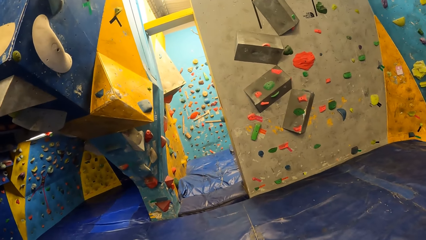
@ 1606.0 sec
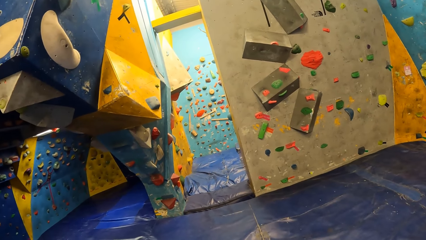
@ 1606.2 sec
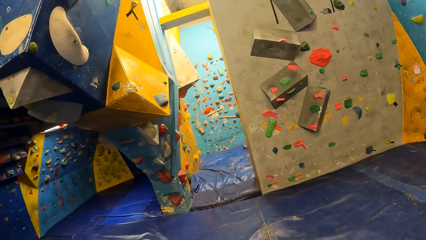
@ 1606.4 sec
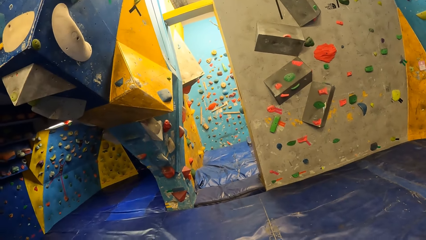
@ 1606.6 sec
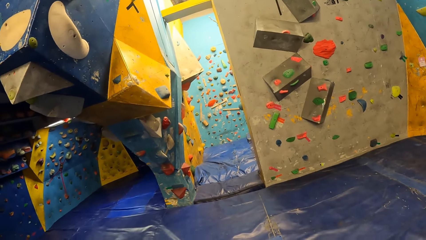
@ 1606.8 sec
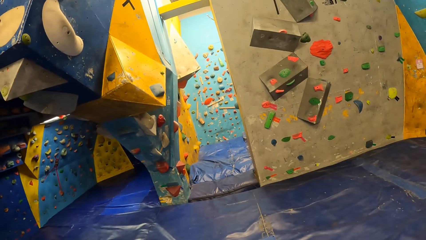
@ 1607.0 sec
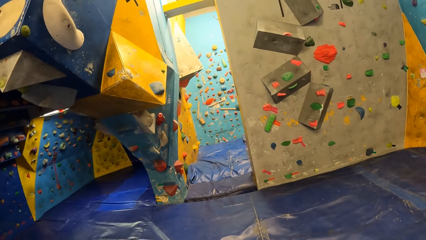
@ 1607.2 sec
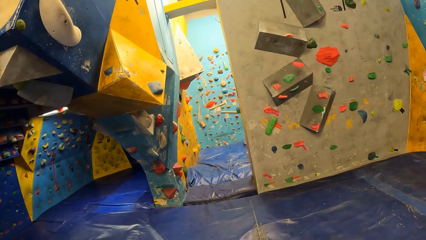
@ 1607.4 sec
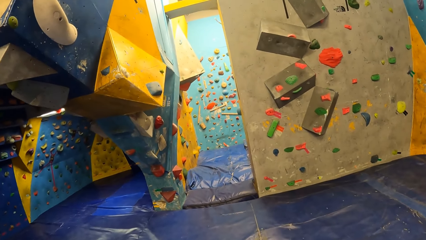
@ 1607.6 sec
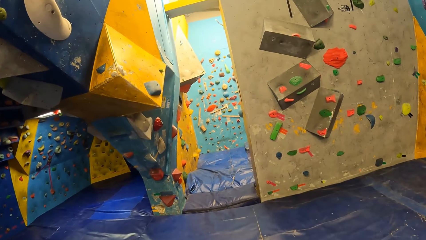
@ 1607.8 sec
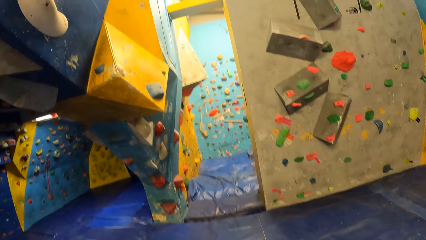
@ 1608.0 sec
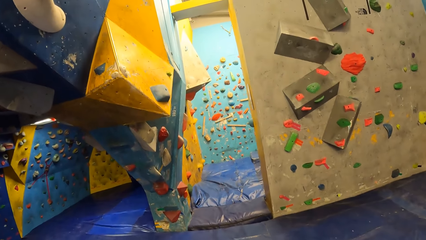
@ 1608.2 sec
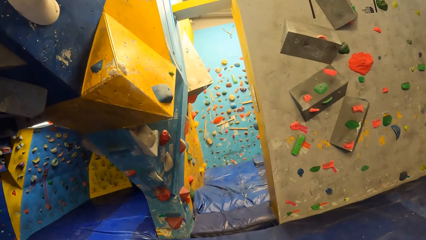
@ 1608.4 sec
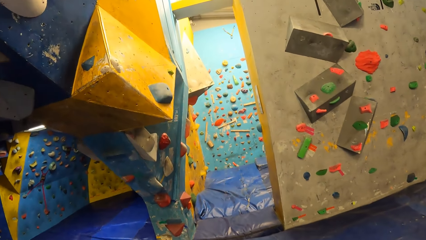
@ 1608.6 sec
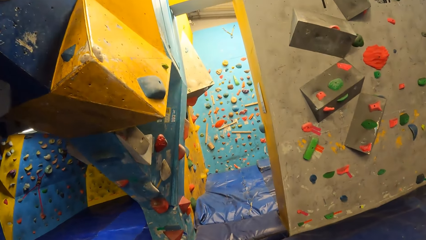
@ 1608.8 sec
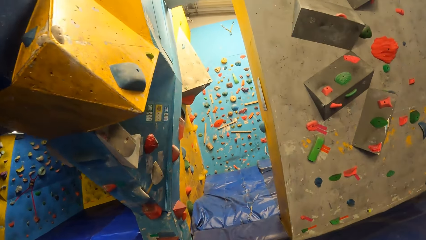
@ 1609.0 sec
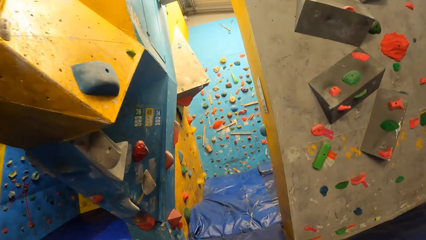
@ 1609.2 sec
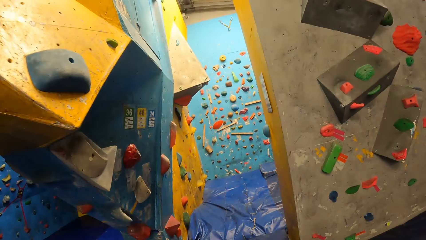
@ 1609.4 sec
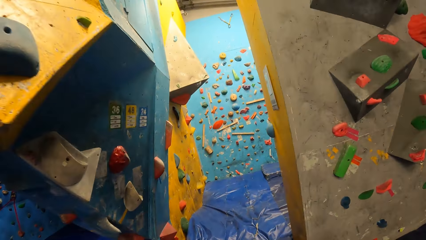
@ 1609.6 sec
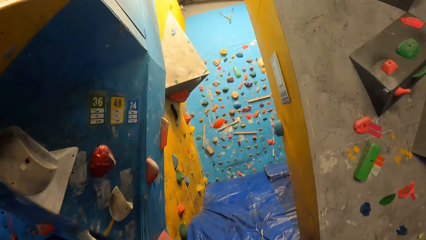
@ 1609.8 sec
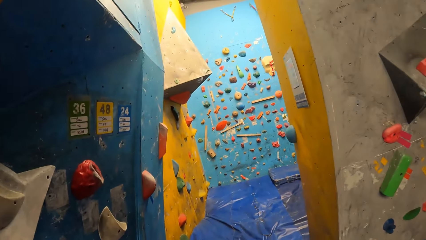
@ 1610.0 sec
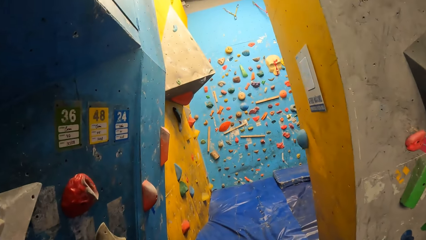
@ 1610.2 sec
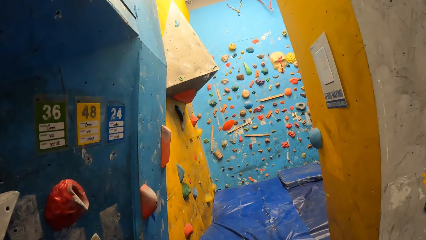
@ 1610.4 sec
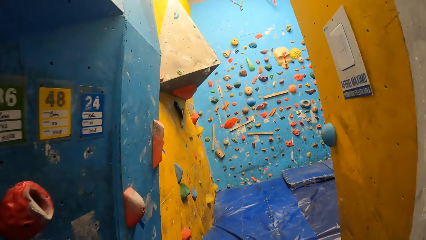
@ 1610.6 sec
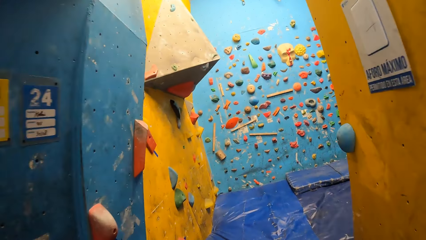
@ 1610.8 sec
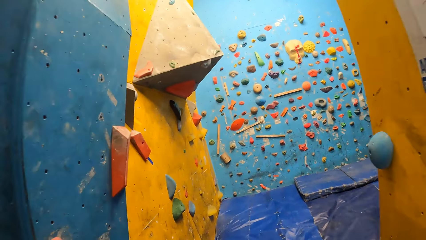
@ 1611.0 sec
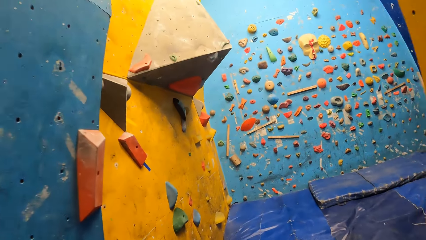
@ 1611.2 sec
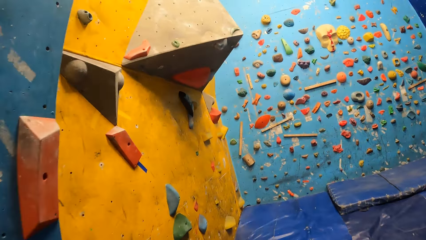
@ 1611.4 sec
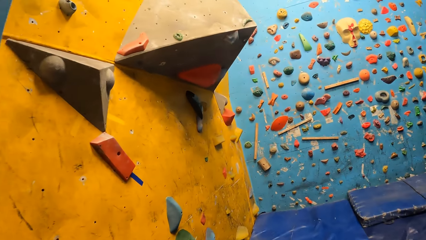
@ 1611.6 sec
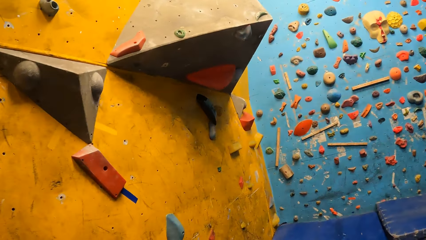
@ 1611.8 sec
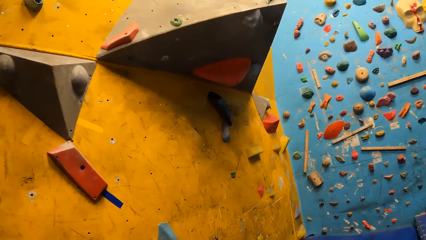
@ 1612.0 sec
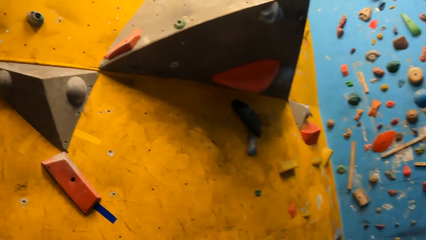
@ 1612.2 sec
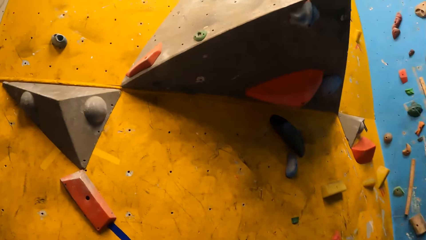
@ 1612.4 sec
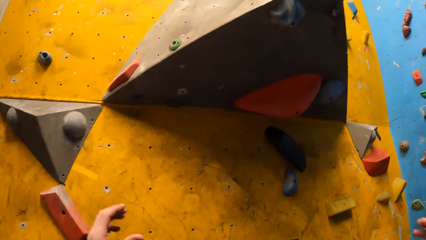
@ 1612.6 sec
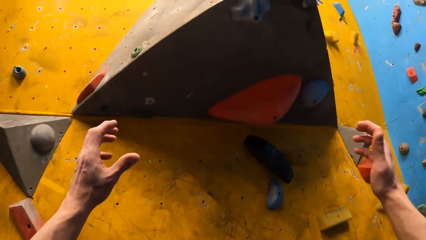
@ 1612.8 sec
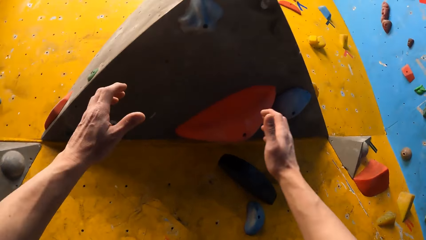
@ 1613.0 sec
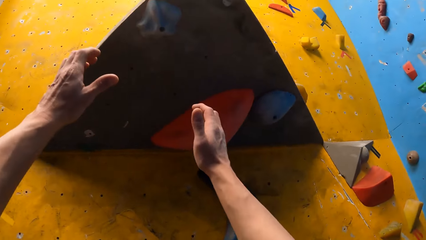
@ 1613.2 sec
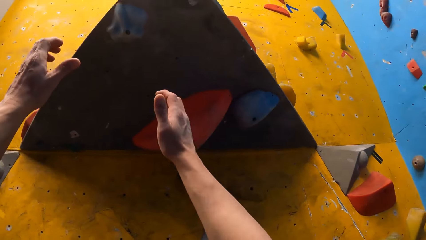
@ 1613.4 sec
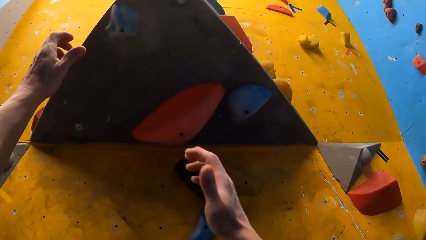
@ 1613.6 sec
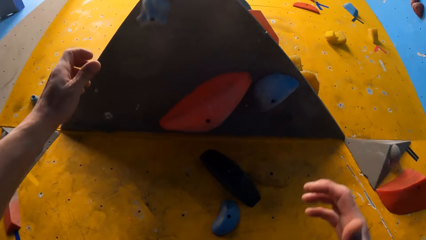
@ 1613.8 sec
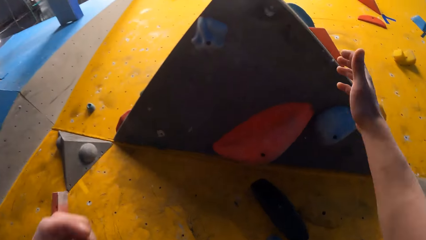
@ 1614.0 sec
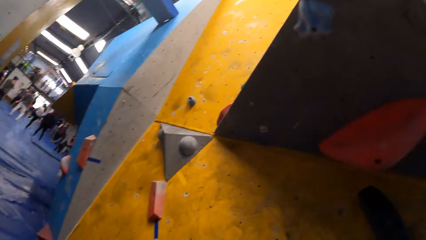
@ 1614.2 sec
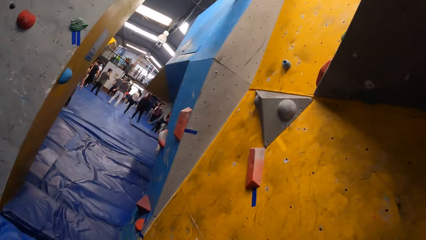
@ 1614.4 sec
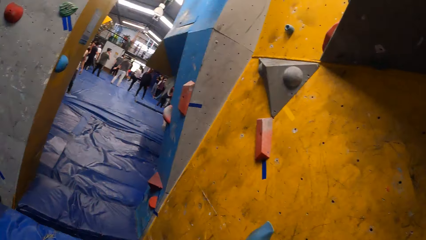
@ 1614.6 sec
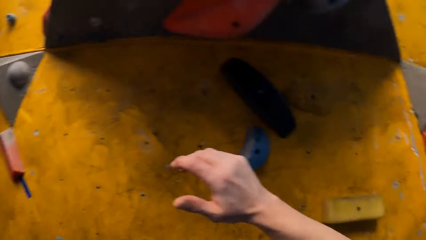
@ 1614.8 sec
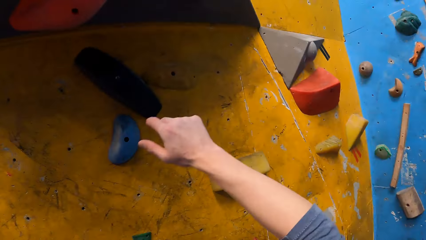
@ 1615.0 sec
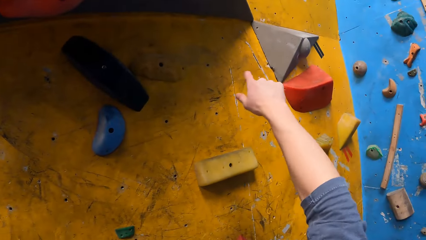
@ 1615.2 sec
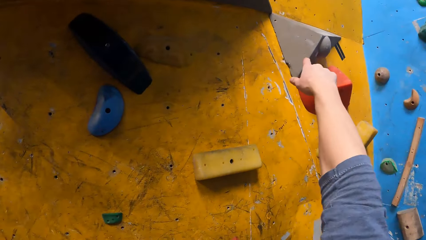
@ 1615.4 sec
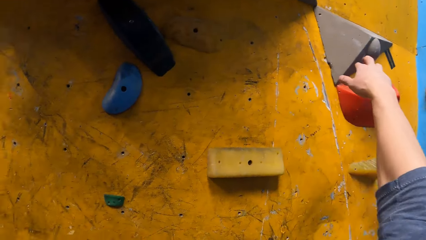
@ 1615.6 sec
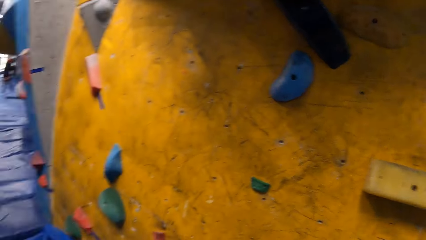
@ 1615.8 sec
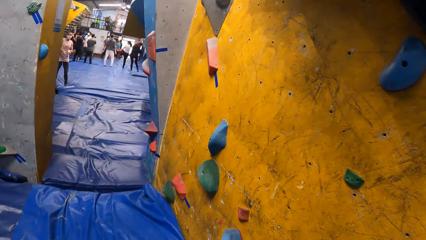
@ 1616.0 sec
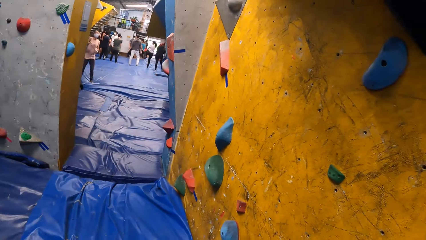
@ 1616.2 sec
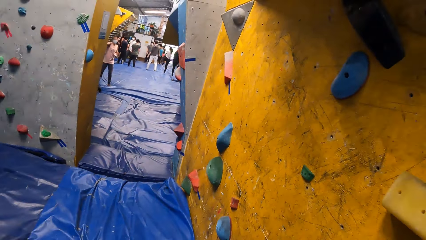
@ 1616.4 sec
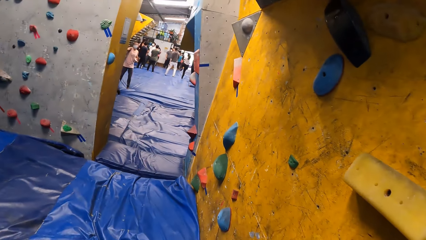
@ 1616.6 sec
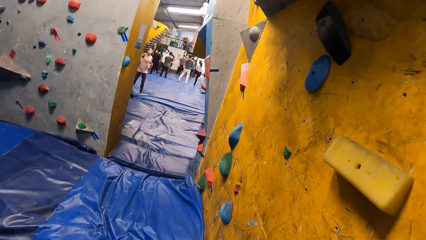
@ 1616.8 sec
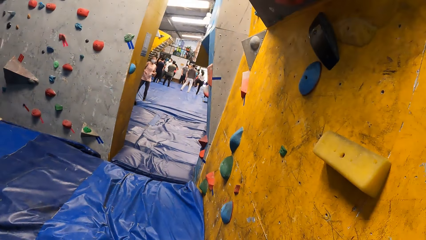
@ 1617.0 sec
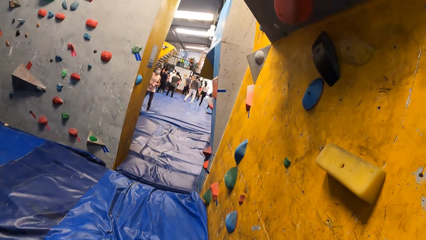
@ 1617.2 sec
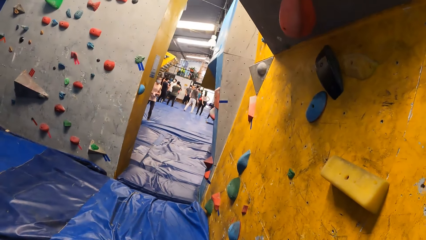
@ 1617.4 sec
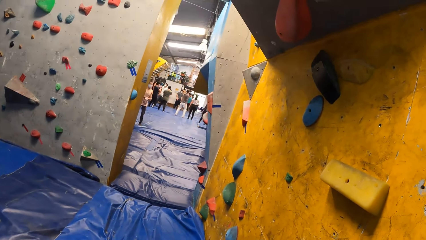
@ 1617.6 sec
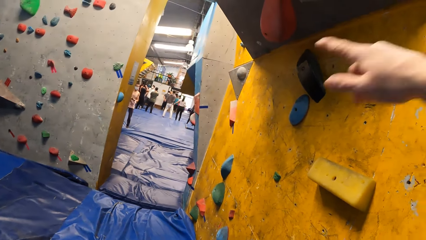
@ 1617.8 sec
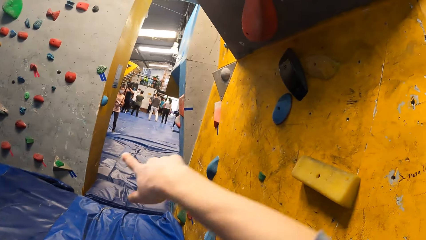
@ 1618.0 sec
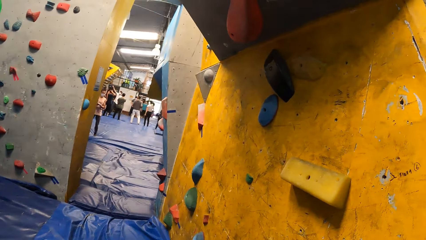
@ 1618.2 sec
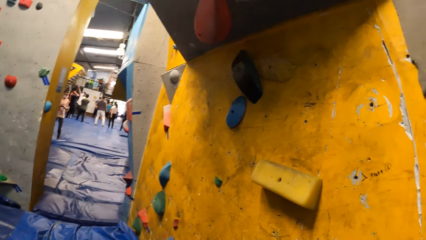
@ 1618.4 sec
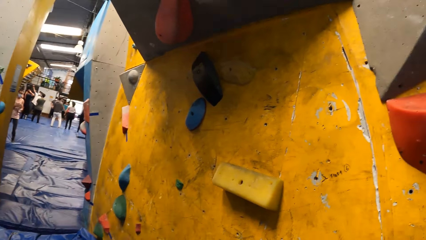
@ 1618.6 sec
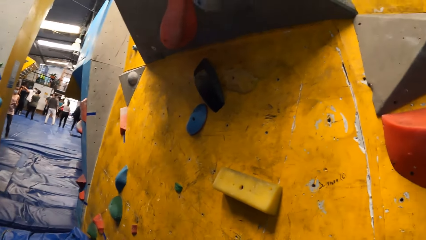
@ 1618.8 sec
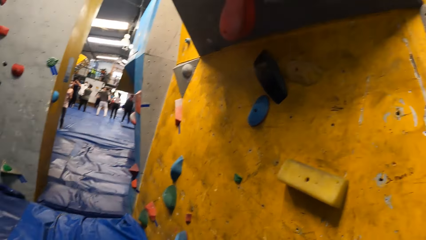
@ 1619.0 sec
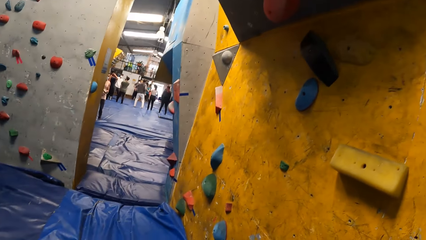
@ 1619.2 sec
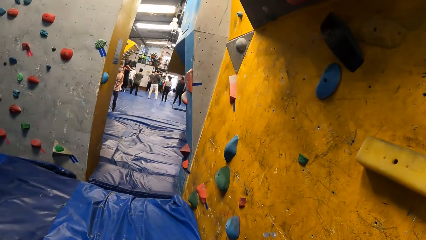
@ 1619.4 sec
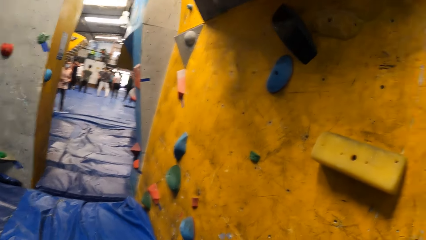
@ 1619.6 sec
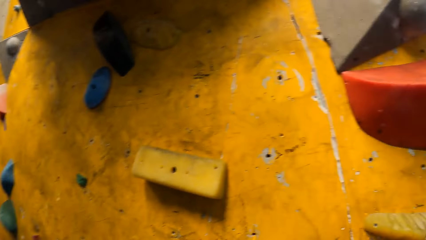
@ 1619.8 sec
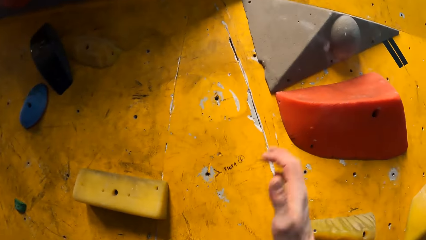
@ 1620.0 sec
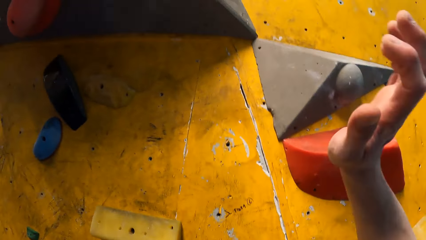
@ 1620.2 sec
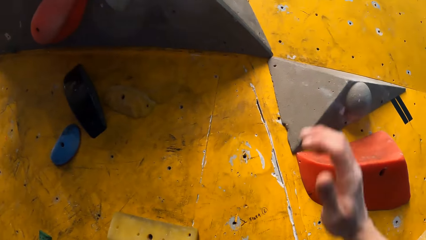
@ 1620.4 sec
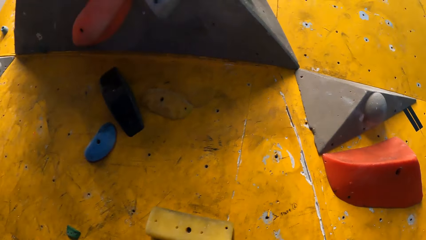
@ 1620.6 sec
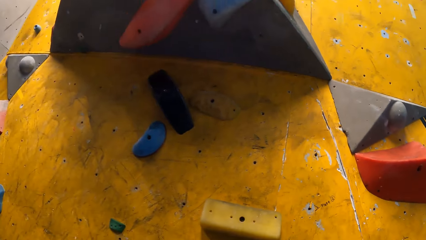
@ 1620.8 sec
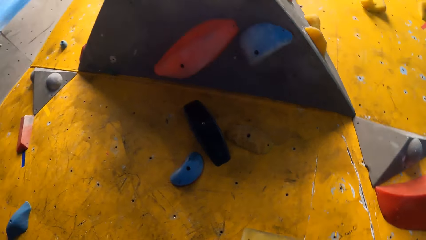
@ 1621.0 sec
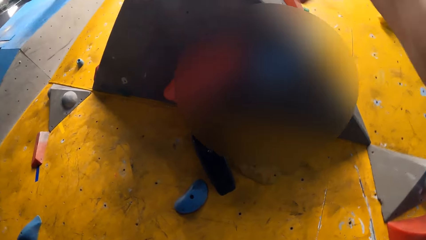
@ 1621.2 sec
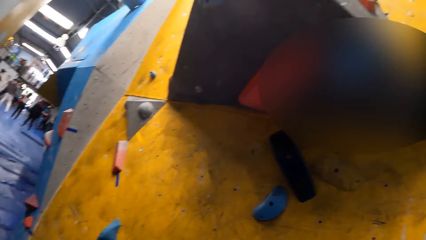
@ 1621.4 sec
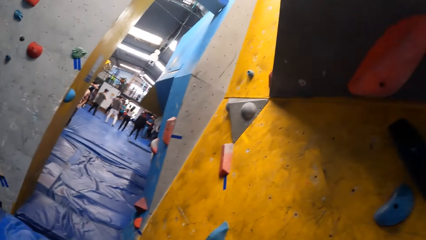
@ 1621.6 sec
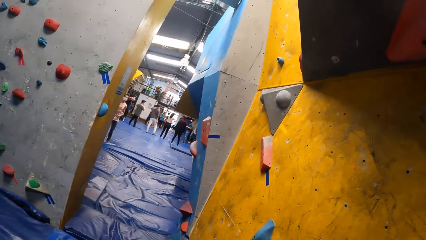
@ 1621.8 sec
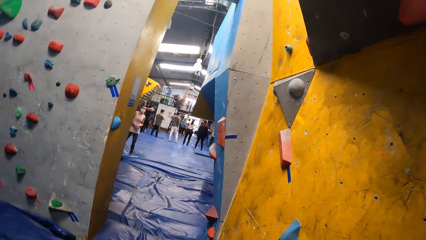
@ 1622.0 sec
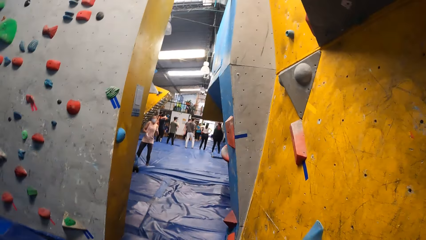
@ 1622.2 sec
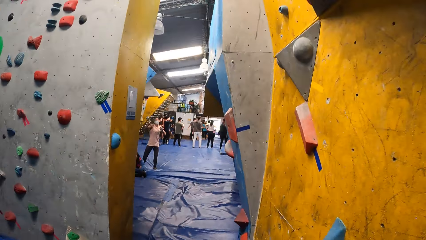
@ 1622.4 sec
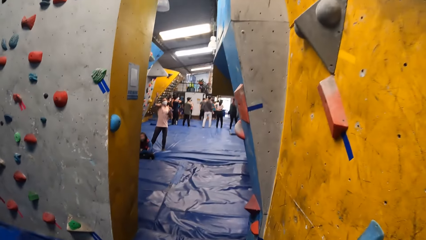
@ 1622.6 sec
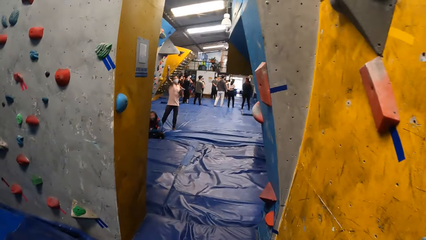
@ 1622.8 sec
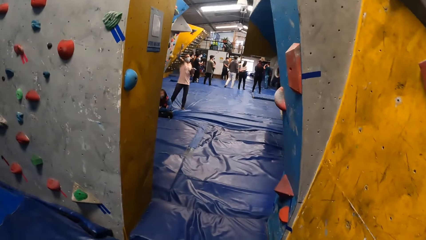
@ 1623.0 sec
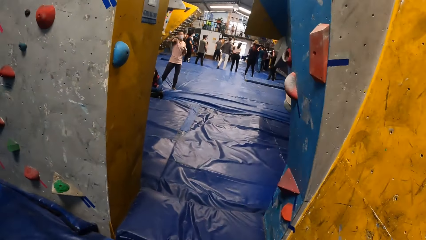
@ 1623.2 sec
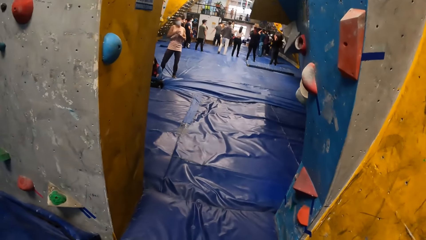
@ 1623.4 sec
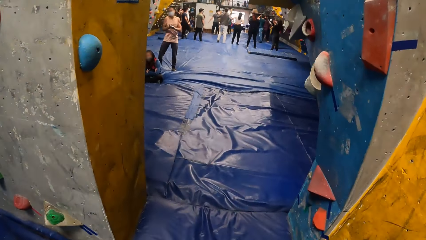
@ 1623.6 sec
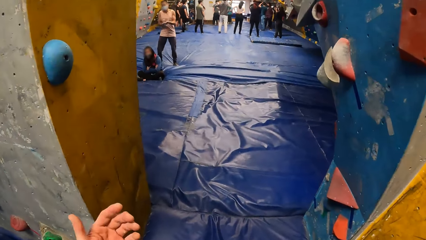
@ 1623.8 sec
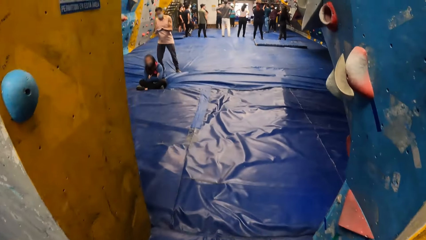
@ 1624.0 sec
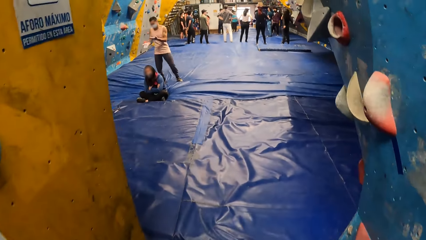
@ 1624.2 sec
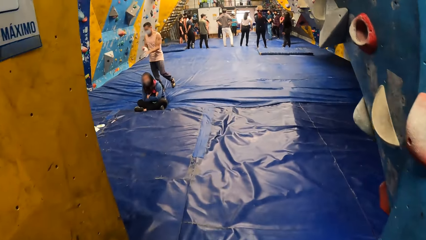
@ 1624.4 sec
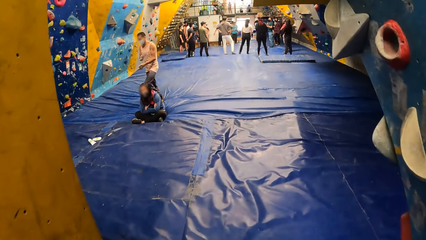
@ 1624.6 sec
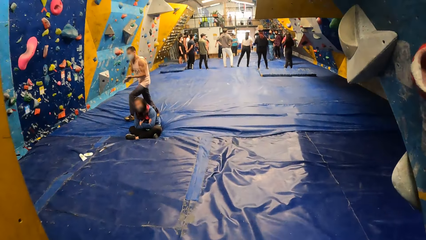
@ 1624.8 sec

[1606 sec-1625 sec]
The camera wearer walks towards a portal. They enter a recreation area. They look at the wall. They lift their hands. They look around. They lift their right hand. They converse with a man. They lift their right hand. They converse with the man. They walk to the portal.
